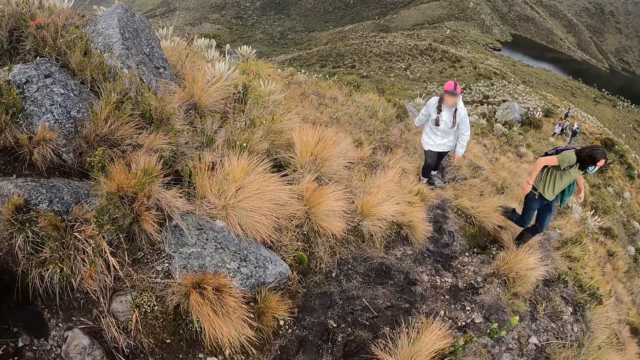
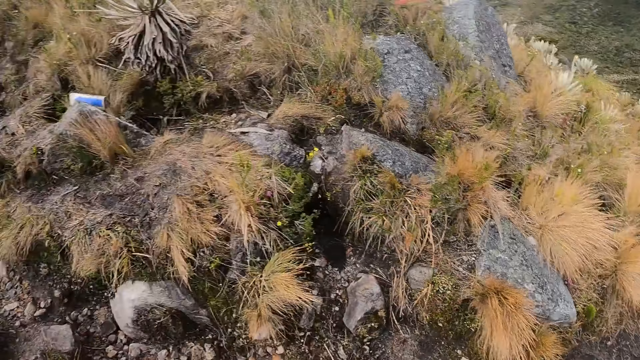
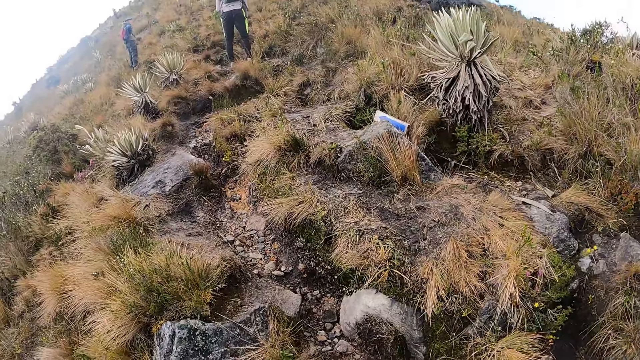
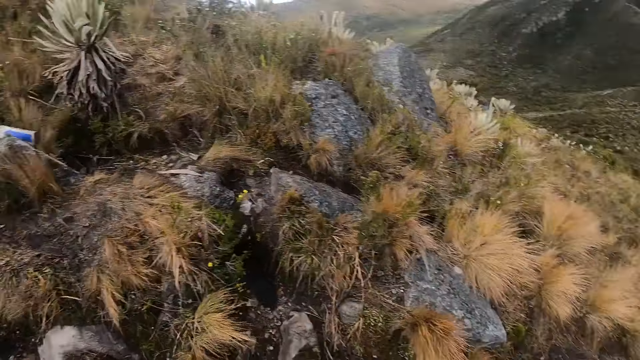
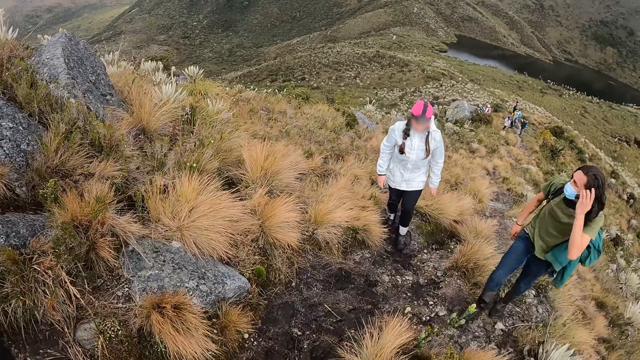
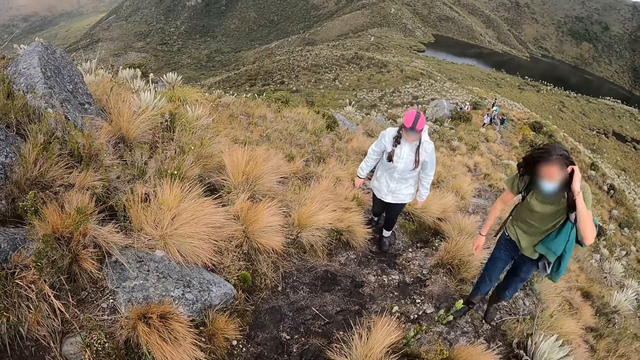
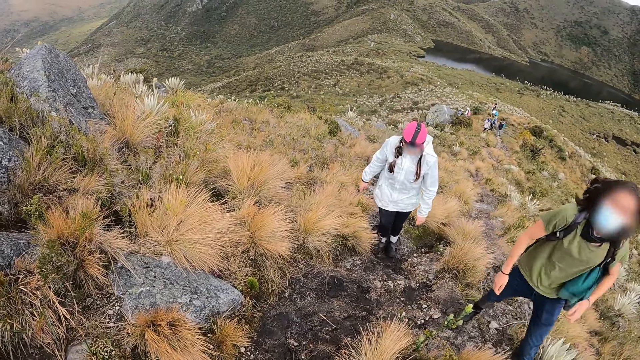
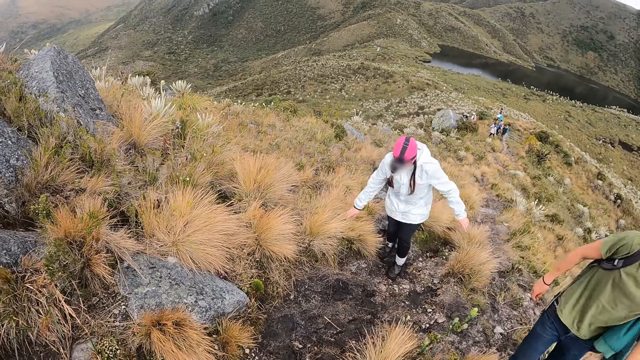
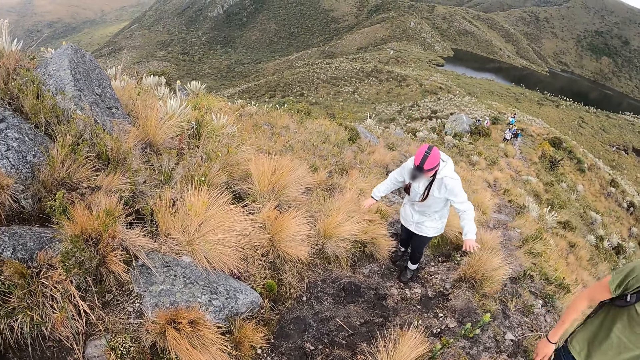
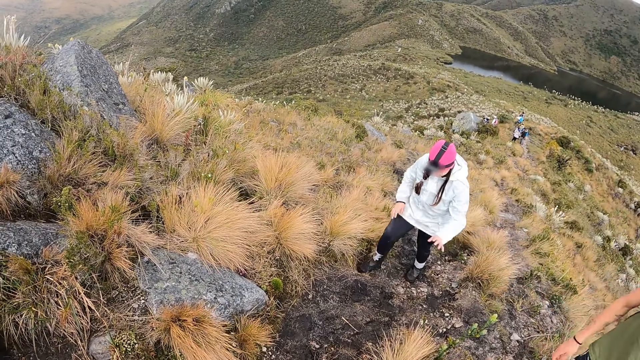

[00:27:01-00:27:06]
The camera wearer looks around. The man adjusts his hair with his left hand.

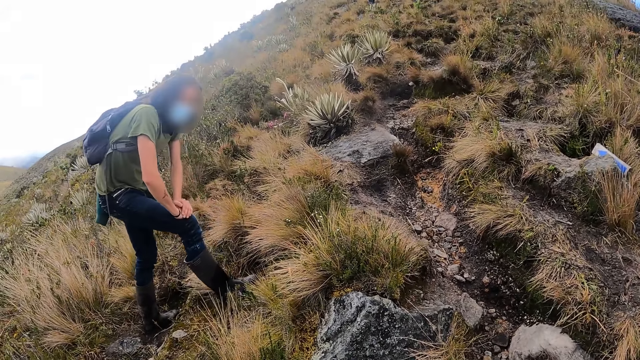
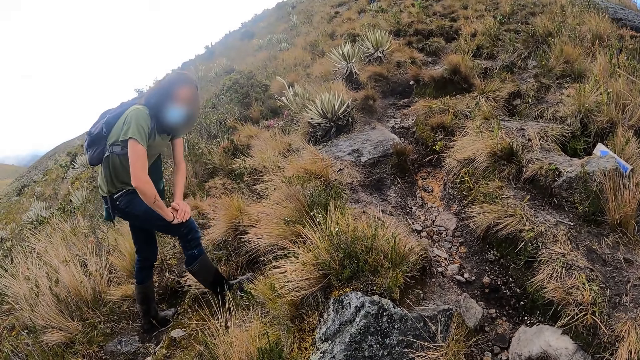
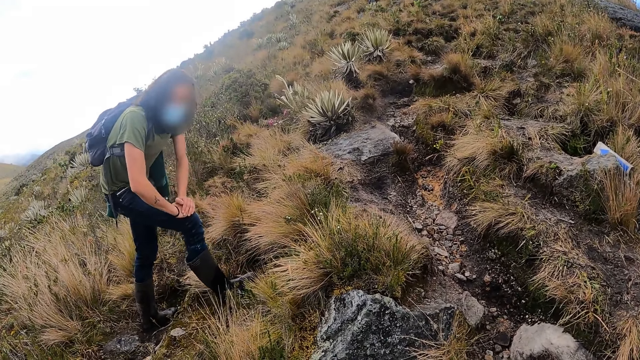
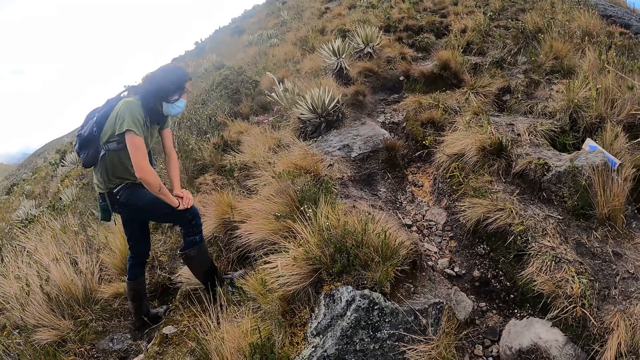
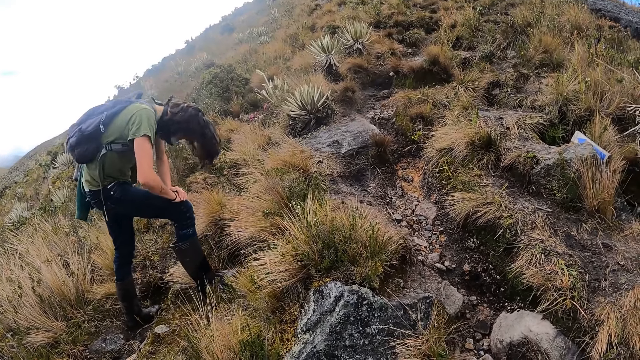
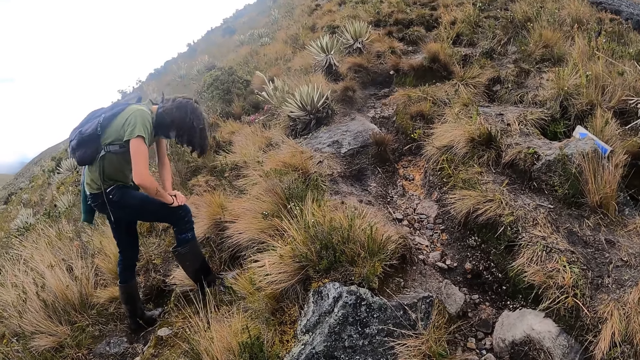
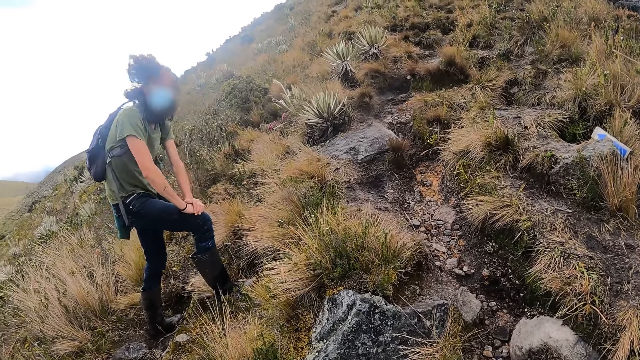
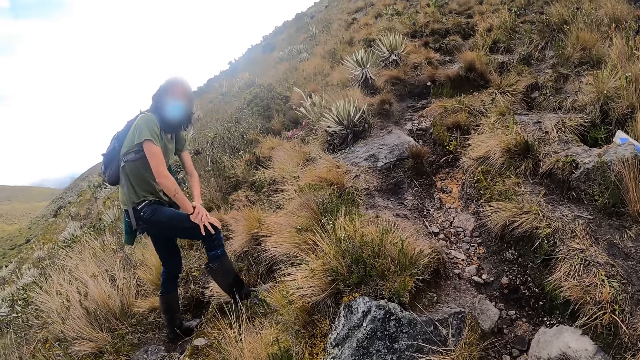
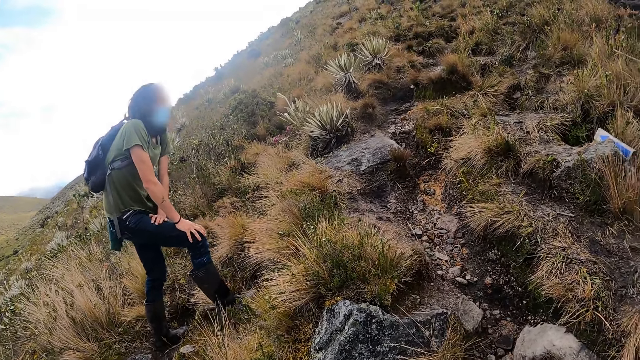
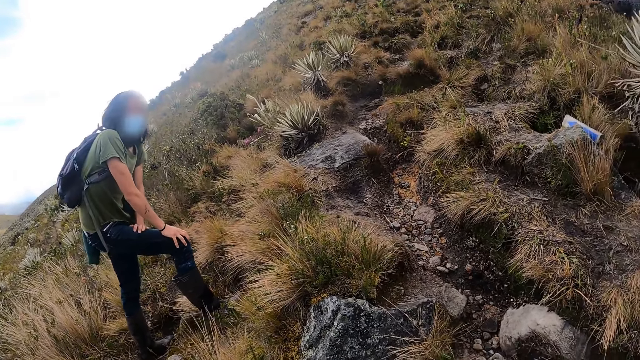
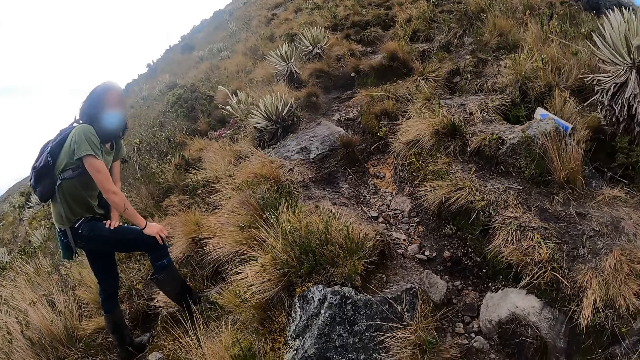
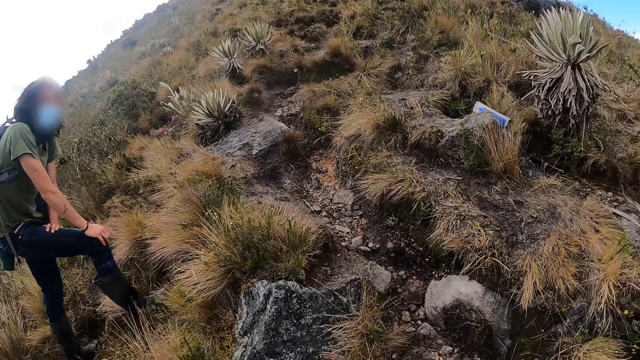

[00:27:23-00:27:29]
The camera wearer converses with the man.

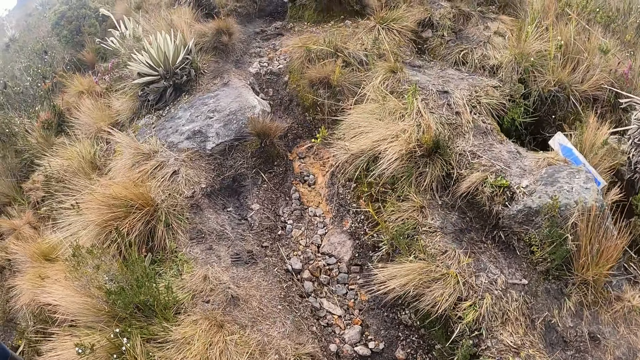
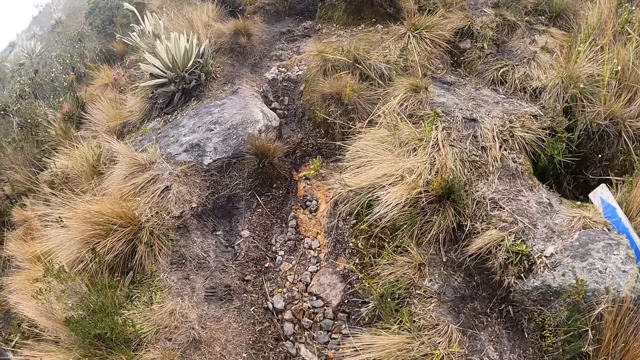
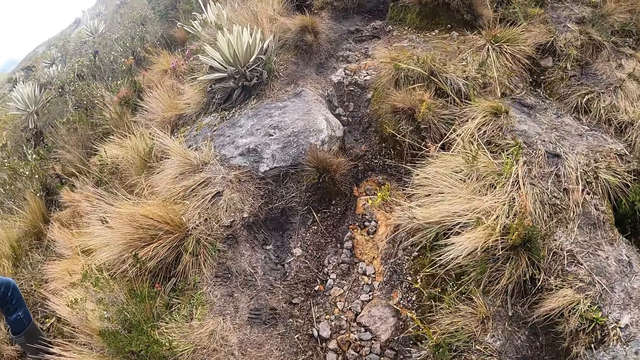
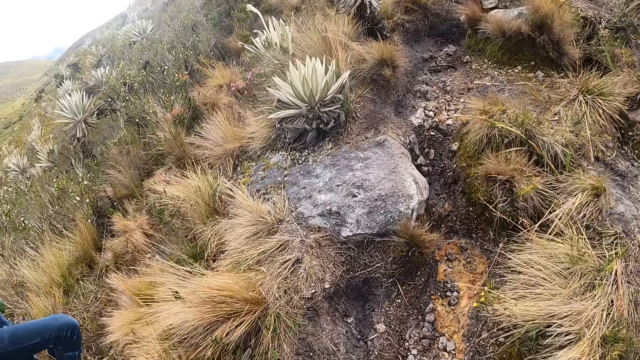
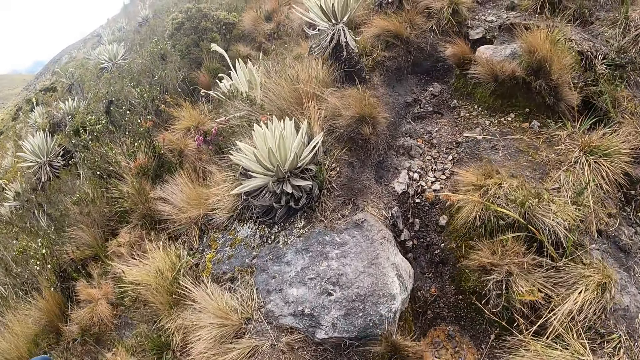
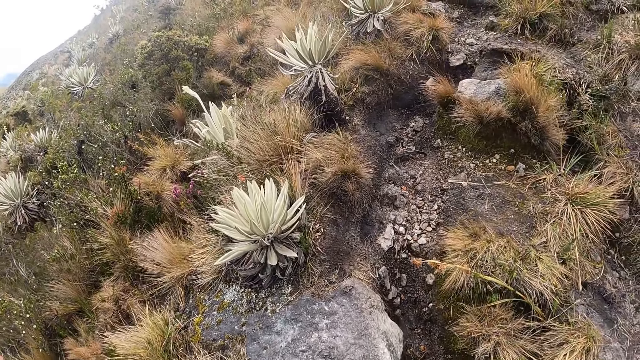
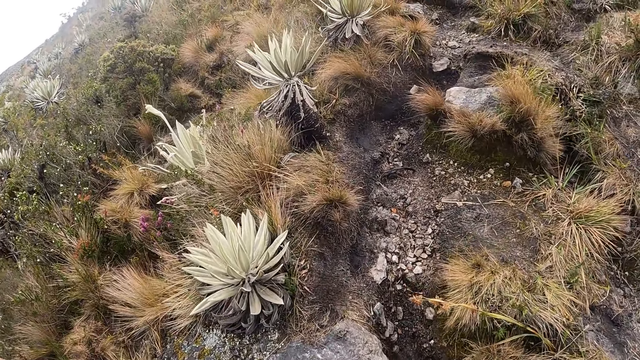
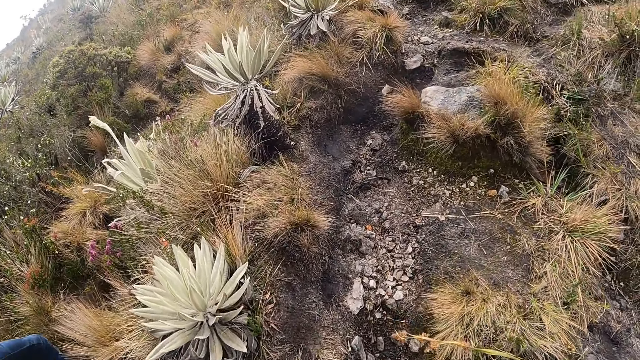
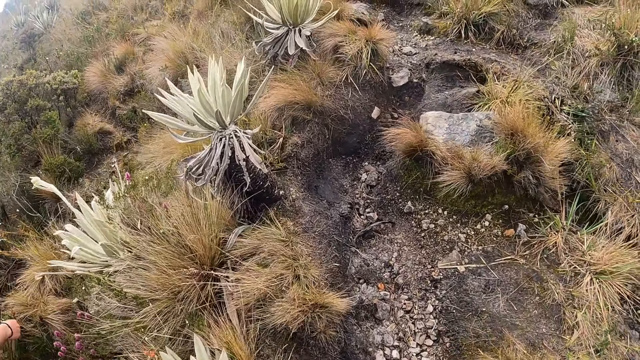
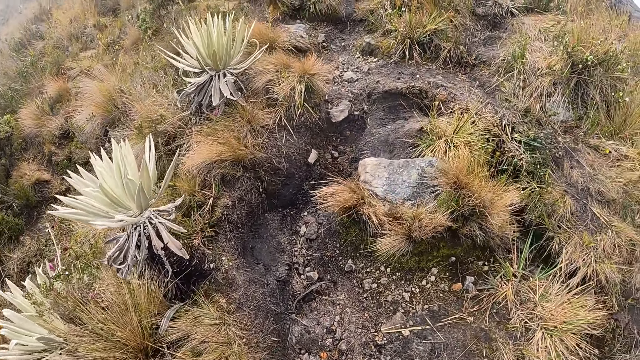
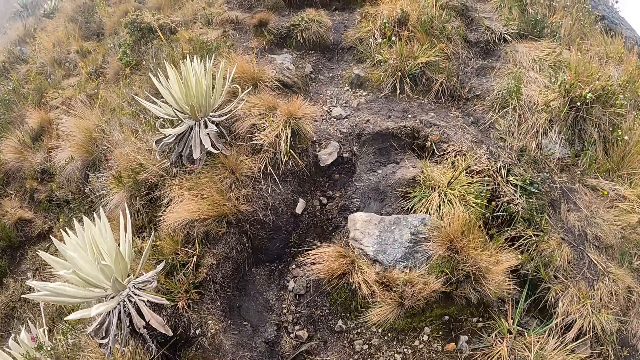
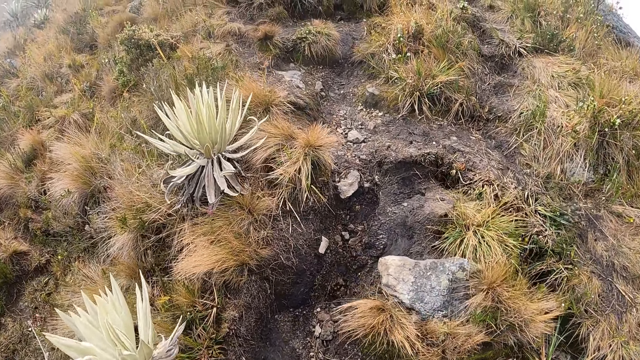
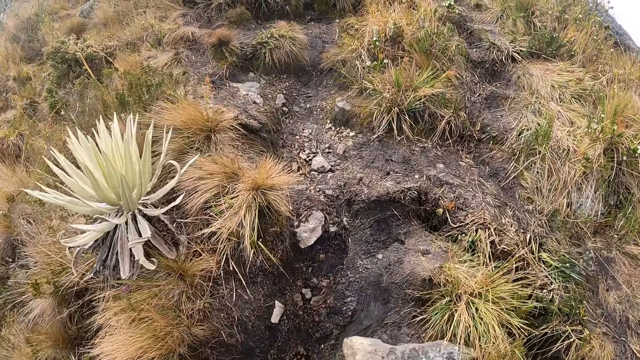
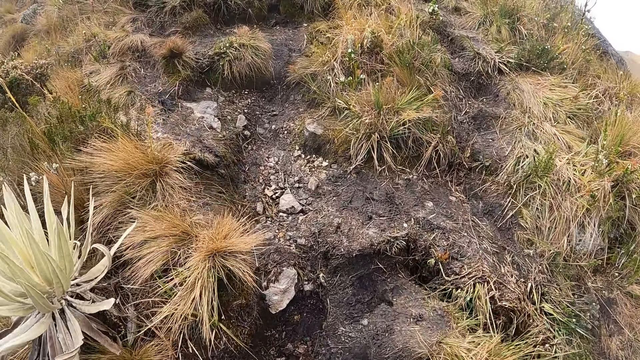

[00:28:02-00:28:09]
The camera wearer climbs the hill with a group of people.

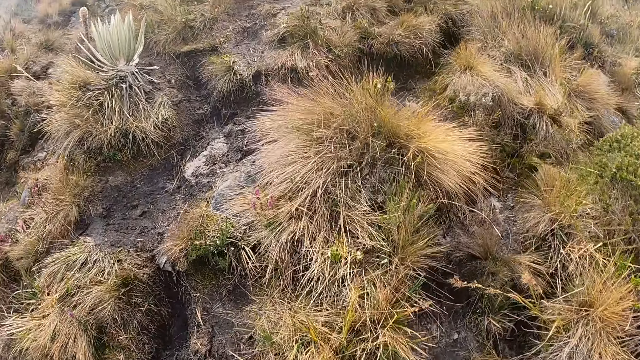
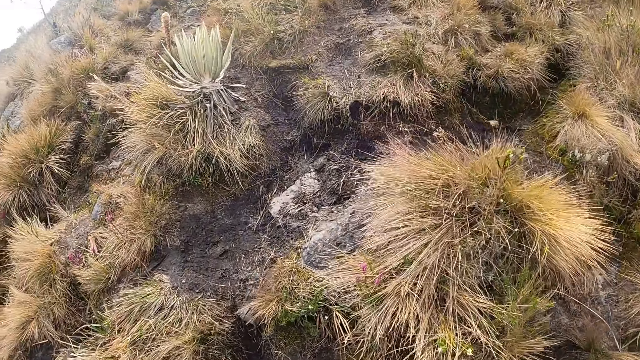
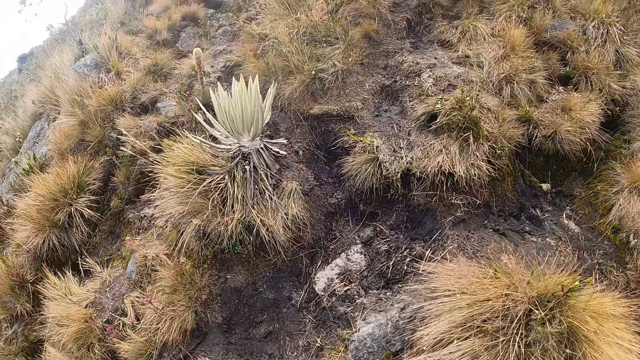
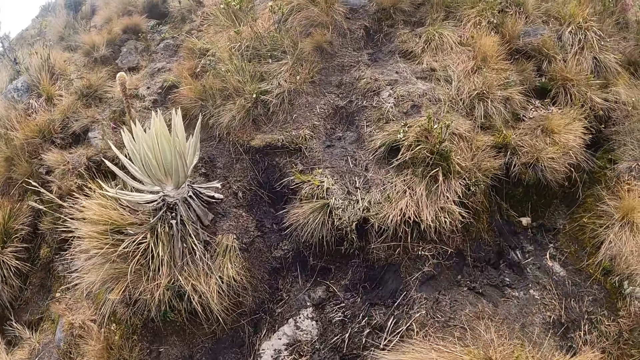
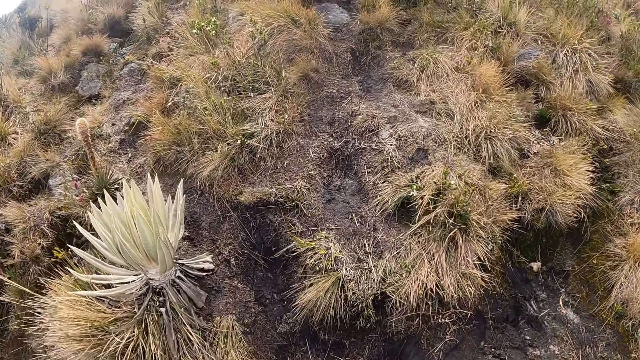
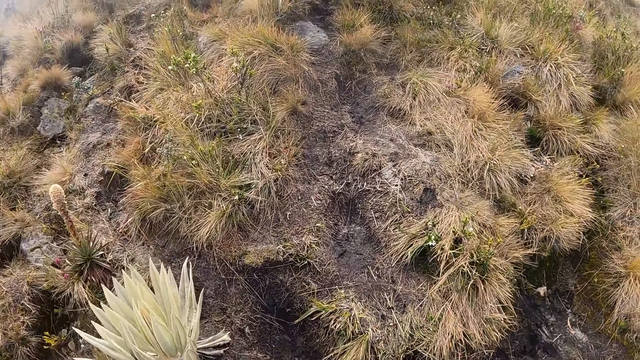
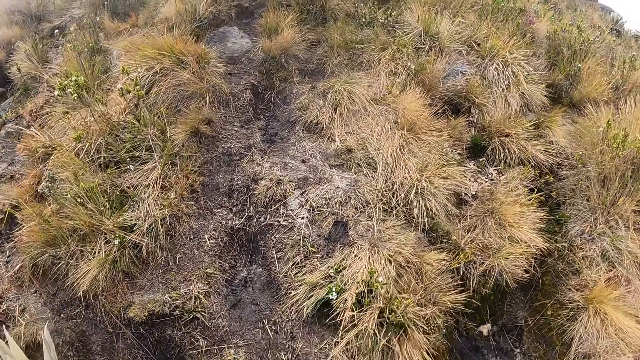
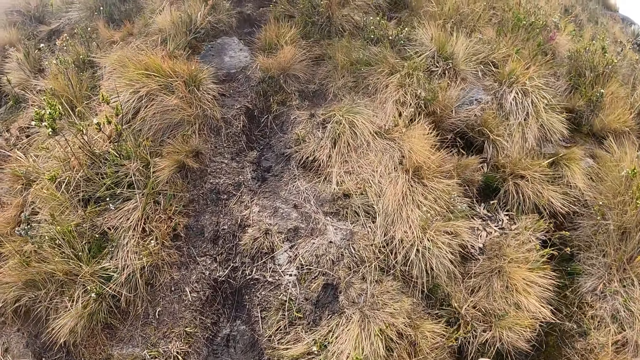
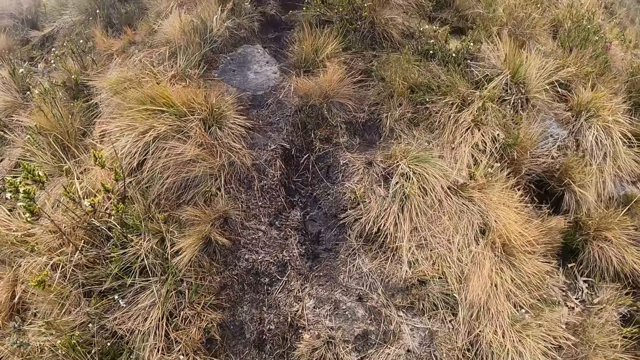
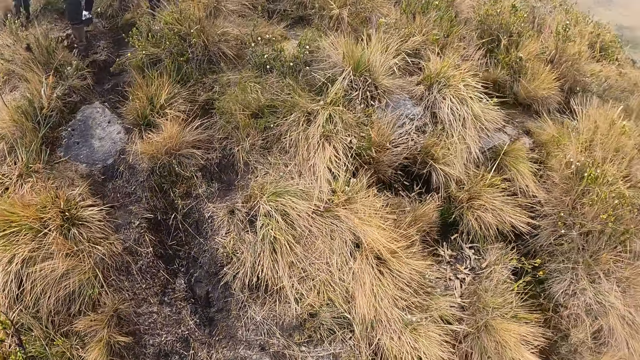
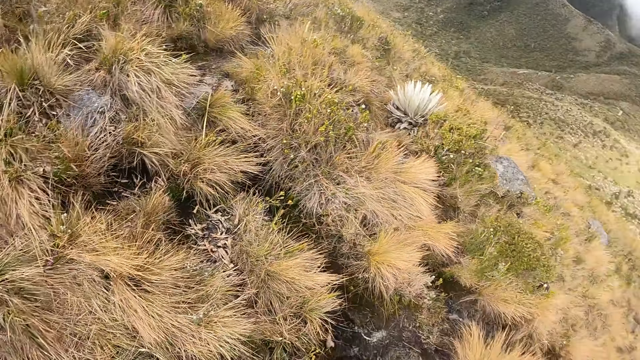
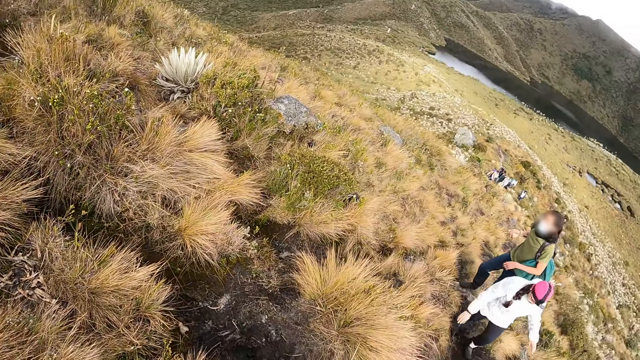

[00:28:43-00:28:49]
The camera wearer walks around.
